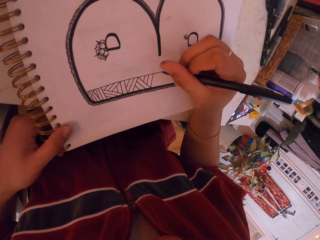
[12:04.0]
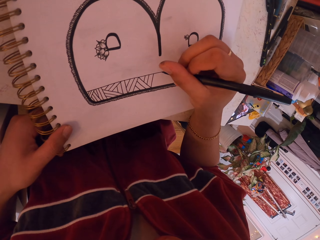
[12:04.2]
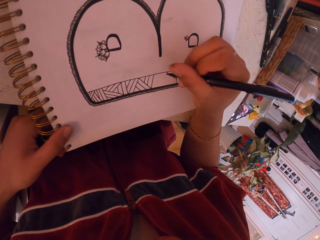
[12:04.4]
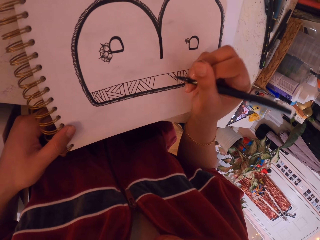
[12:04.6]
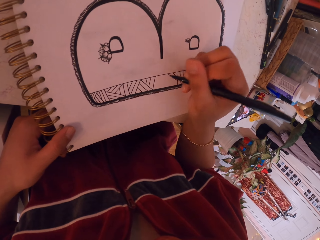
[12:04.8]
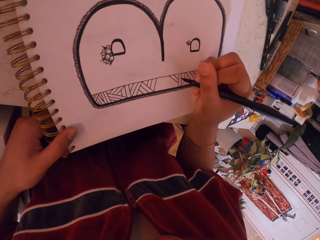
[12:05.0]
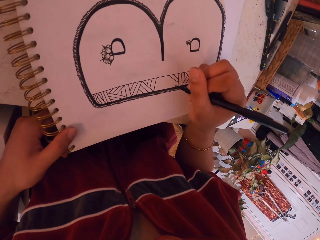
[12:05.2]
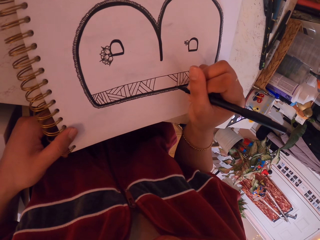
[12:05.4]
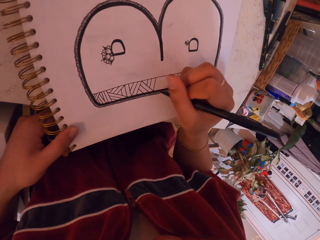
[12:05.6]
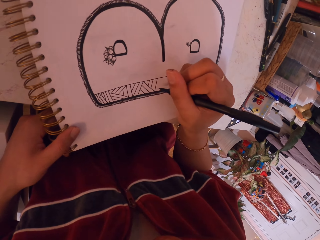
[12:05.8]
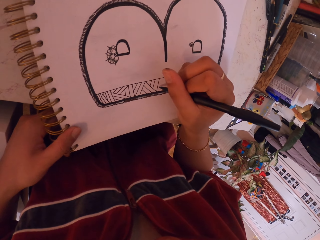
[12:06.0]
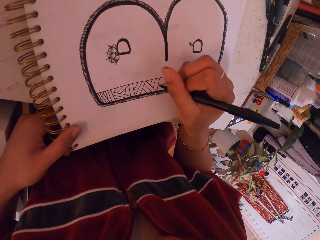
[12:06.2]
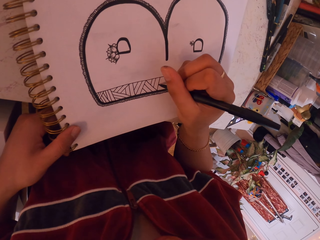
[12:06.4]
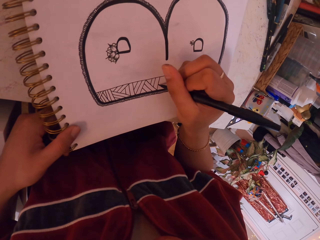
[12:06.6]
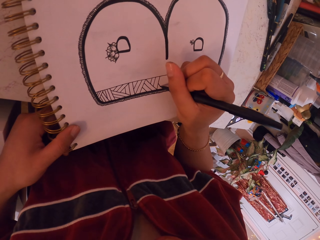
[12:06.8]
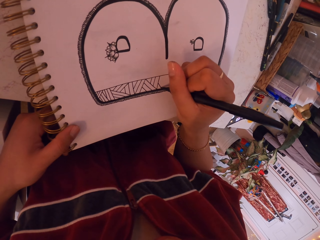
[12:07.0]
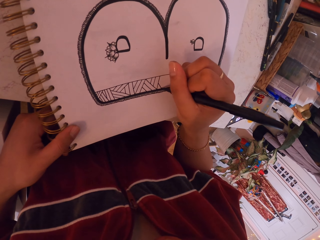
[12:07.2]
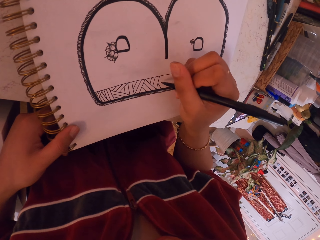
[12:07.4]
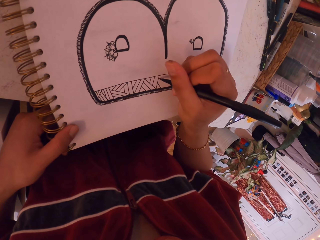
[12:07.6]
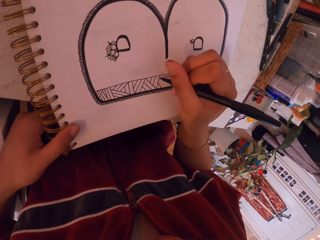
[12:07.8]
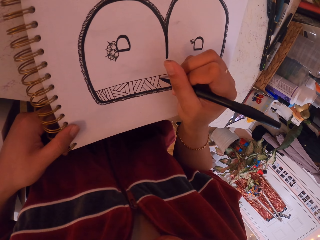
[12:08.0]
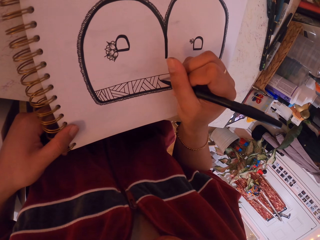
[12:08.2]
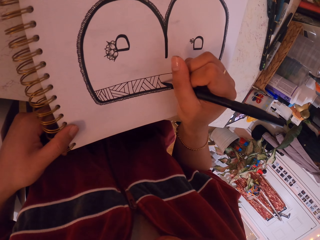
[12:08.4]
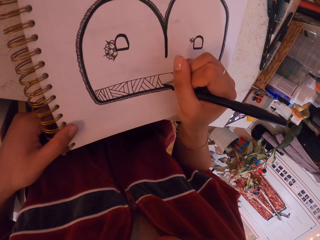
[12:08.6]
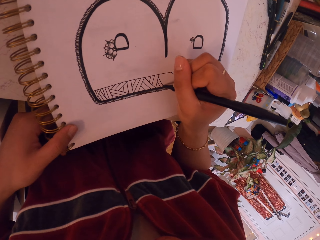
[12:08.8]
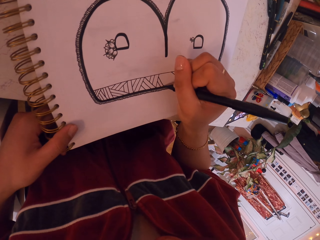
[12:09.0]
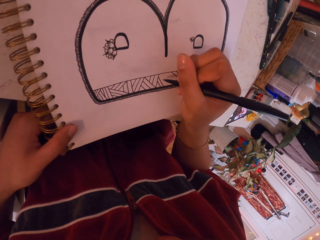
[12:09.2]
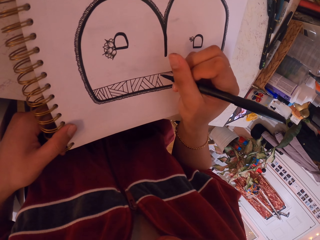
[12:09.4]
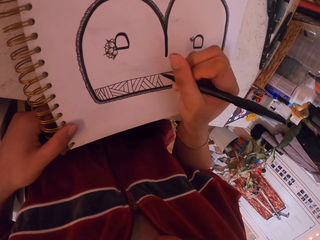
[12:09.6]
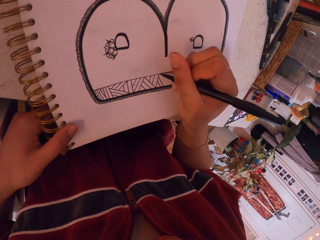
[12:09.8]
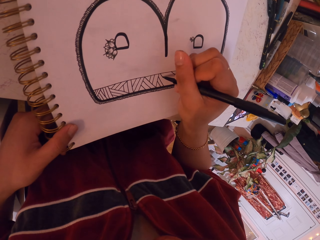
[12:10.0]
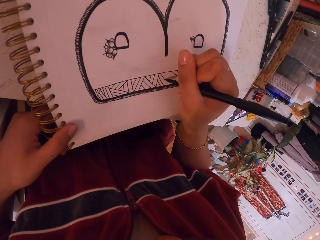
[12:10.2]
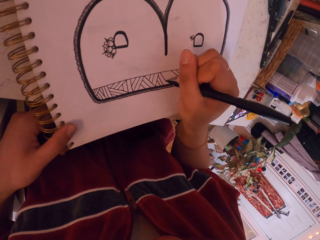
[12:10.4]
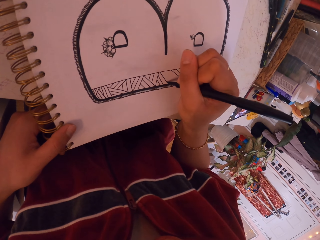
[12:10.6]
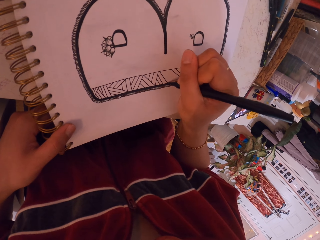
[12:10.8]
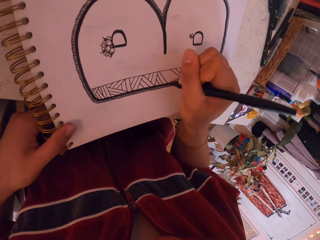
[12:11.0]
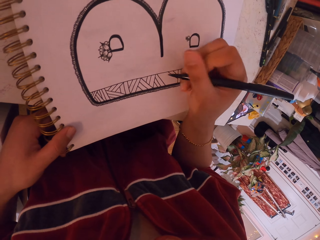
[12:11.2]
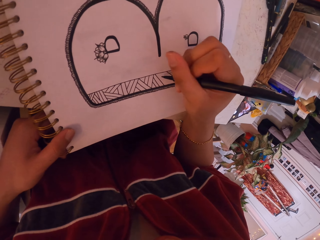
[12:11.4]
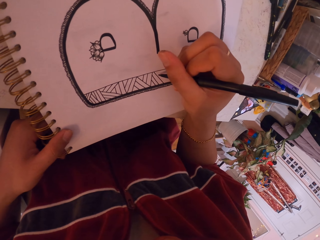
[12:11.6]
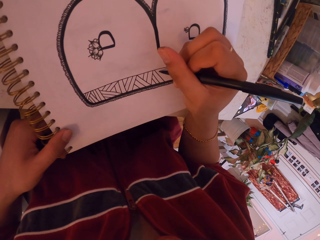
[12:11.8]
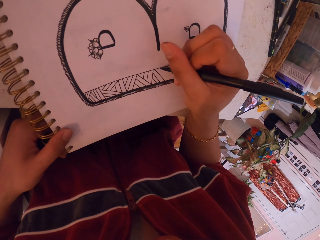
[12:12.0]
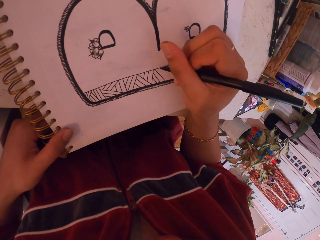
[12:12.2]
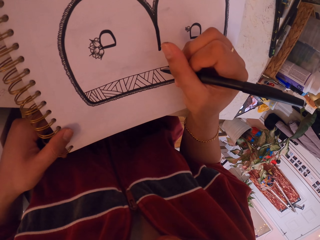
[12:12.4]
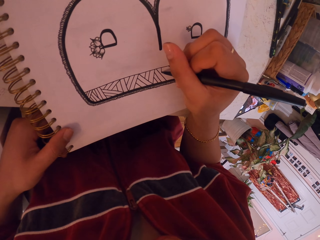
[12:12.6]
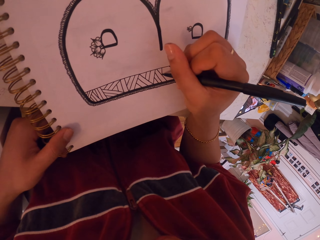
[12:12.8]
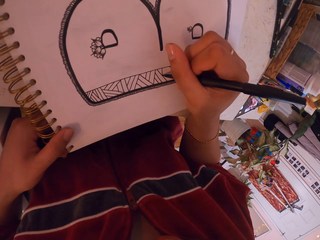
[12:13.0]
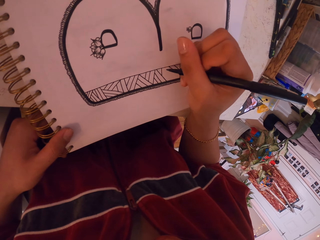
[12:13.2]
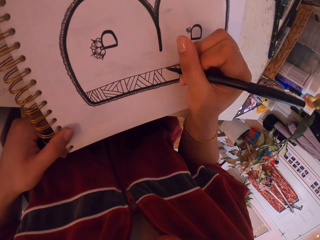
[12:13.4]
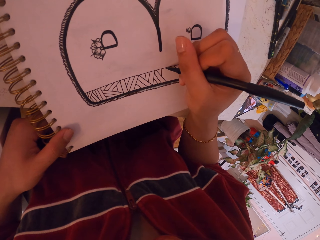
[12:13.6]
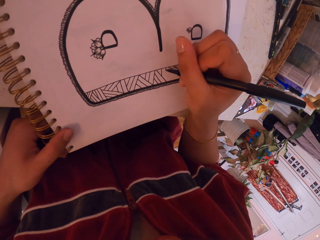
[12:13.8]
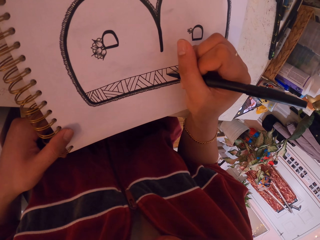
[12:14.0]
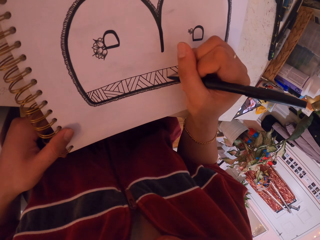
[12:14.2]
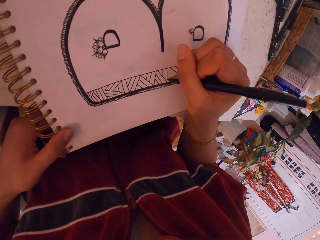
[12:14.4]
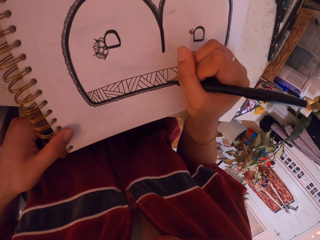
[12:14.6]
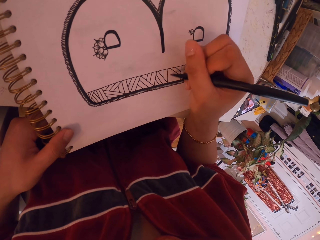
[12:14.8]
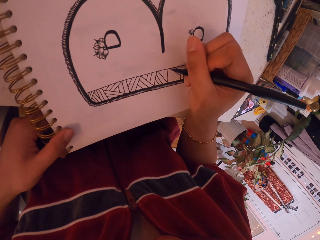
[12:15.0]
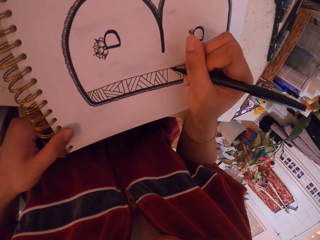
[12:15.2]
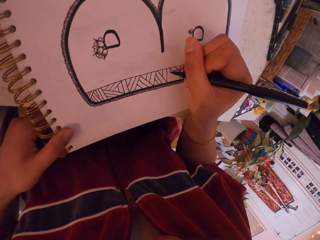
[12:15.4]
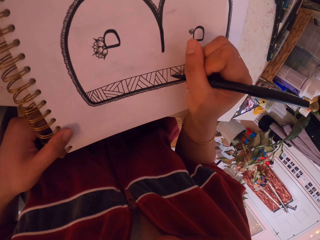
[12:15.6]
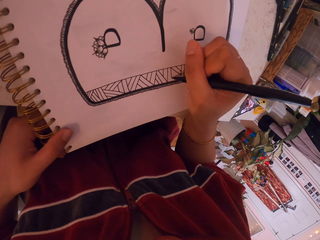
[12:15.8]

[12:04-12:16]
The camera wearer moves hands around the book. They draw on the book.

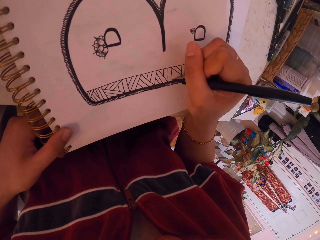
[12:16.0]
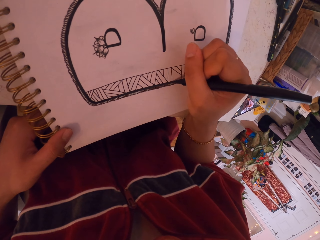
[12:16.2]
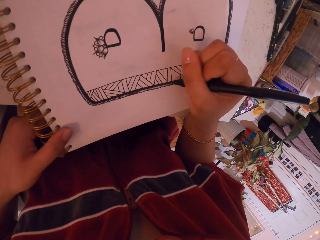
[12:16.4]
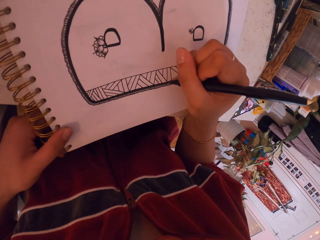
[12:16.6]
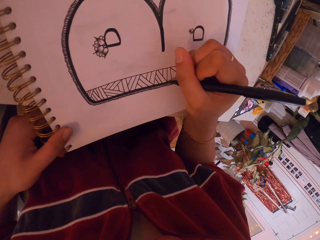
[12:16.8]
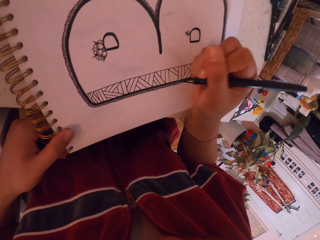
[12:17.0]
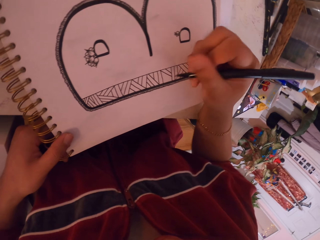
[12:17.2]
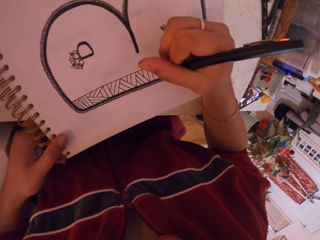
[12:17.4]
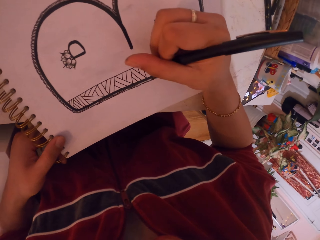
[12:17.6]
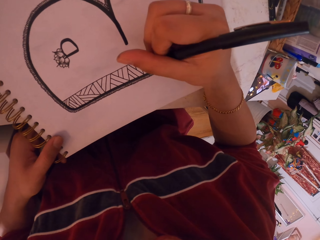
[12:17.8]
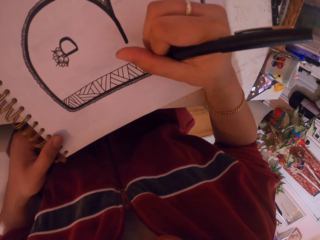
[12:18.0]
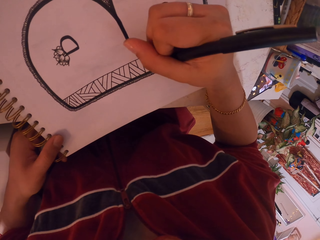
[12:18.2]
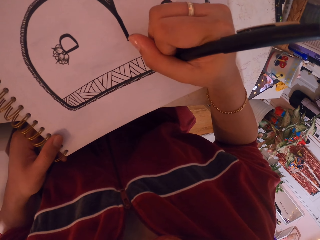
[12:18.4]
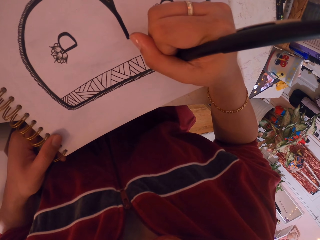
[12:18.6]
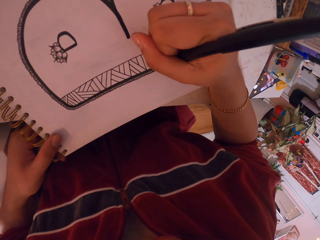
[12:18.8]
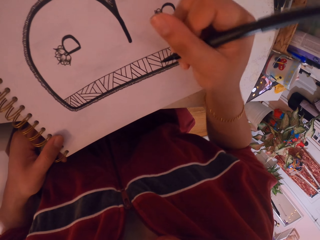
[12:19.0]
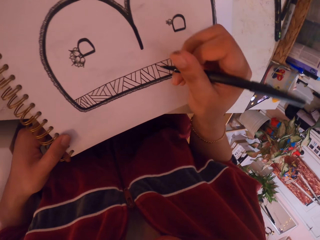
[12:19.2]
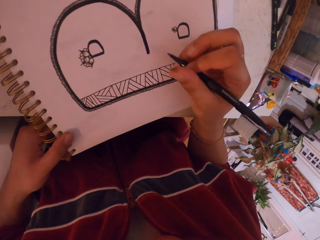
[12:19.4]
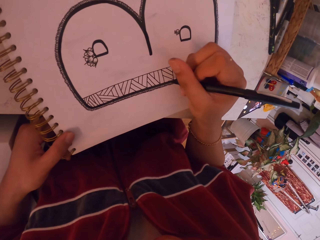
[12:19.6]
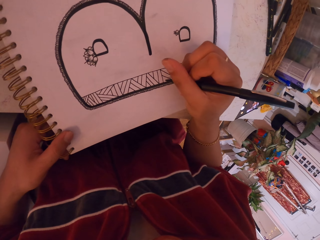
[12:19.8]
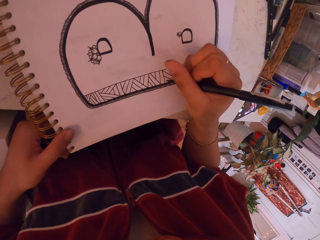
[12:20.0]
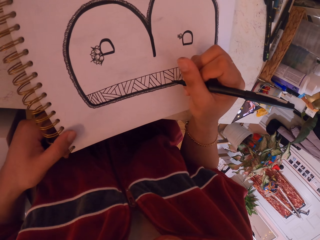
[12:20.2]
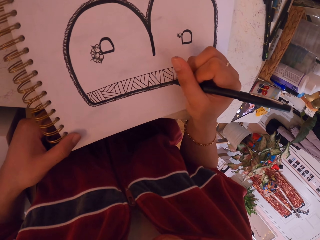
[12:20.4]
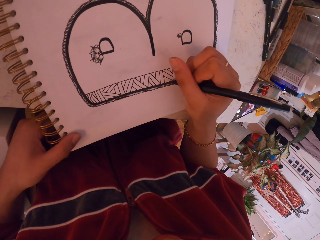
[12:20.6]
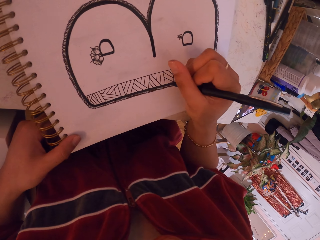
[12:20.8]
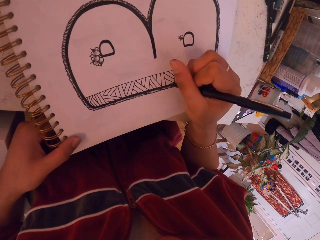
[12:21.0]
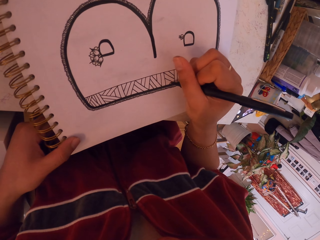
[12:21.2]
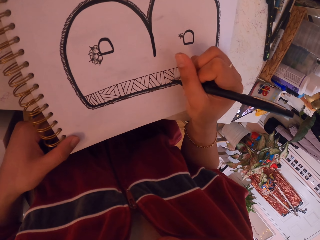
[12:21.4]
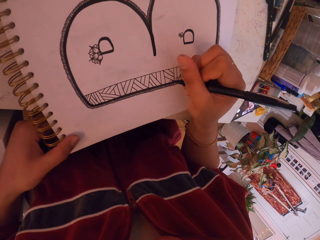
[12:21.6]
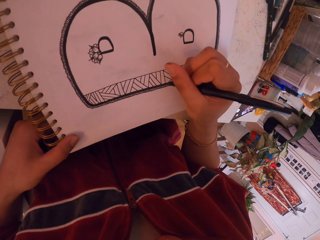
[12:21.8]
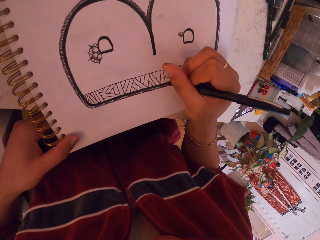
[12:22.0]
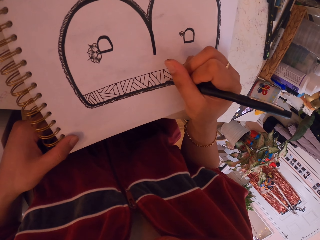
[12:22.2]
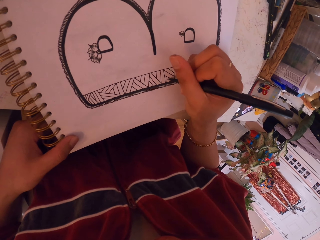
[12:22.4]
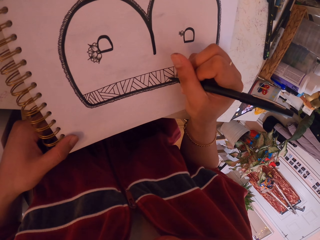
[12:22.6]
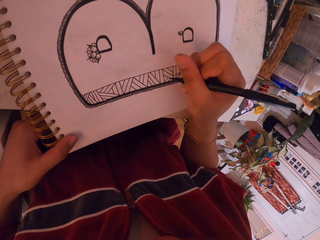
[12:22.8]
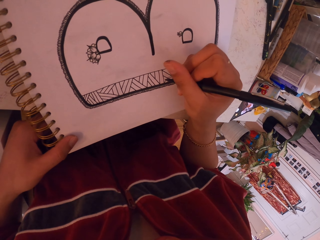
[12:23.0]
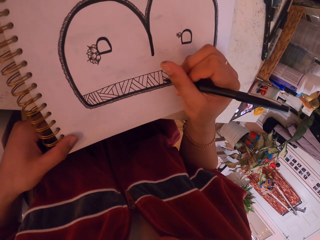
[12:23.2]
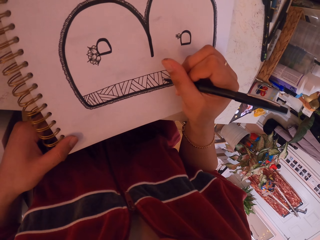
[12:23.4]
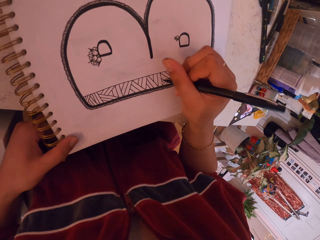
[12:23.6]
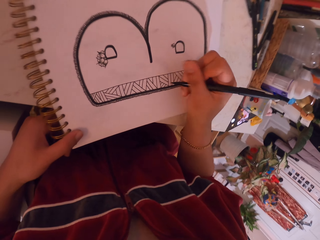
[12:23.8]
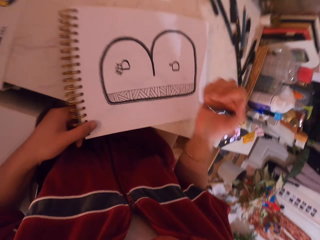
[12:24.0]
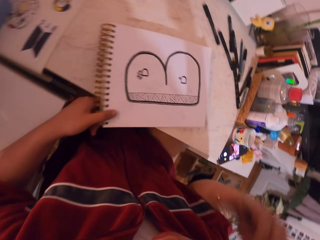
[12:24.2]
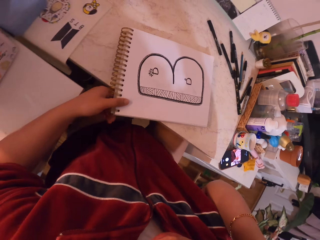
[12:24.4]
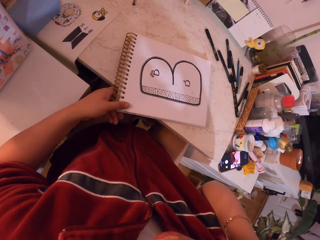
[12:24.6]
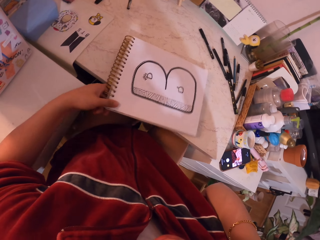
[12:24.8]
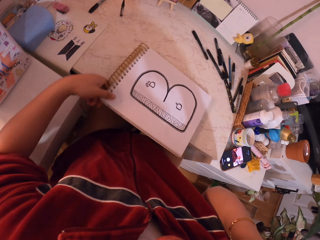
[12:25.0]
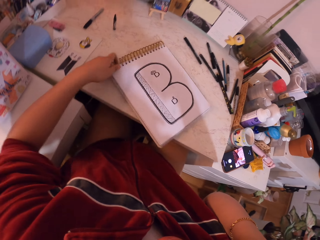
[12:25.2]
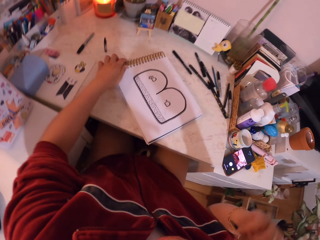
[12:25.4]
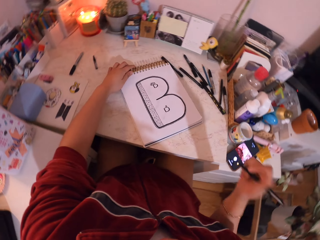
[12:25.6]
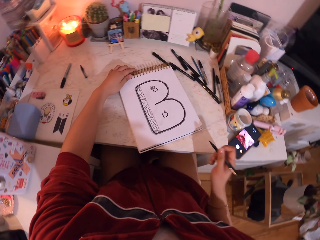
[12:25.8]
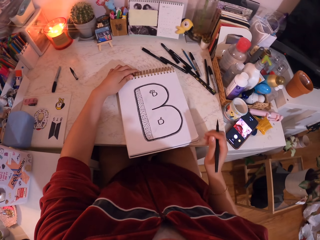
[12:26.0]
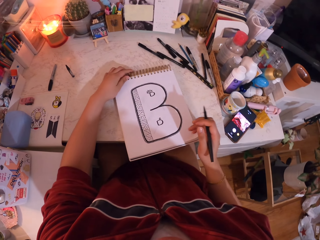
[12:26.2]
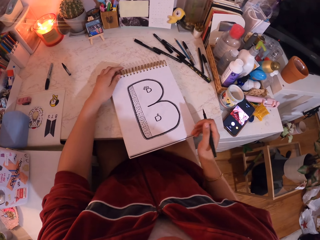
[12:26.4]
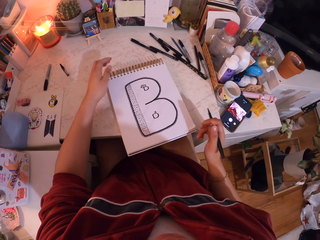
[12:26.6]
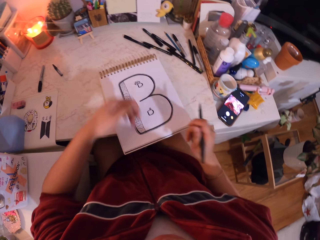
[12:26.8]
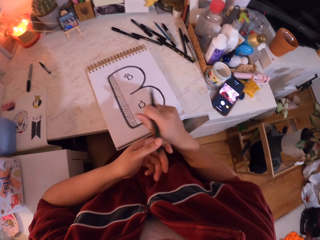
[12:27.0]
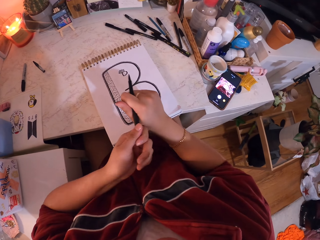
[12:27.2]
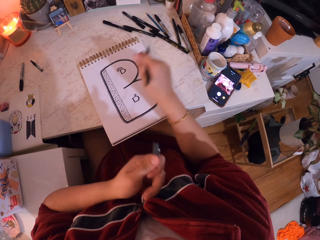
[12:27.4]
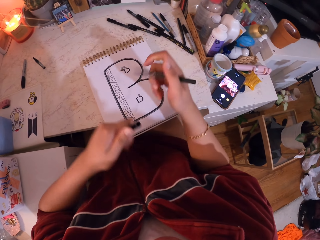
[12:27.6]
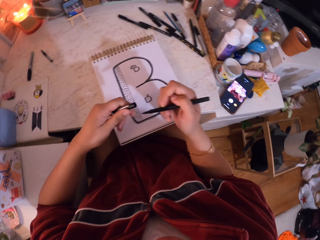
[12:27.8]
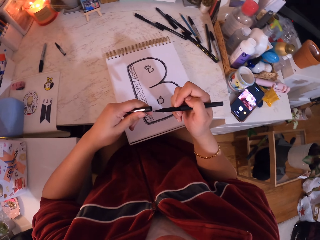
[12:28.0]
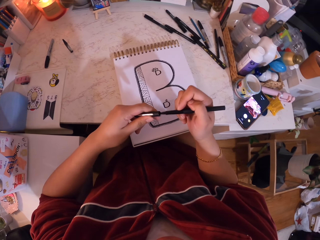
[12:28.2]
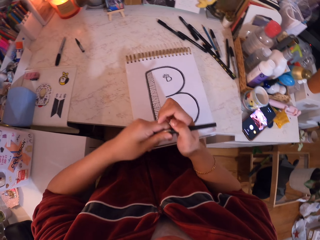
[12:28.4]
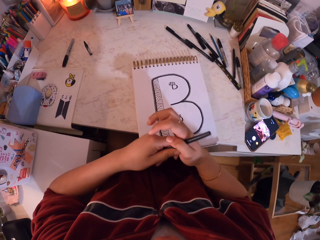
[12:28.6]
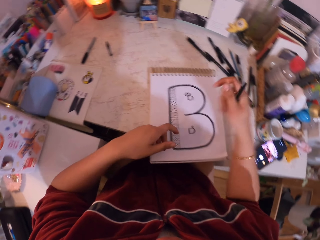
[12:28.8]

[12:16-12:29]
The camera wearer removes the hand from the book. They move the book. They move the hand towards the face. They drop the hand. They remove the hands from the book. They remove the pen cap from the pen. They close the pen with the cap.
